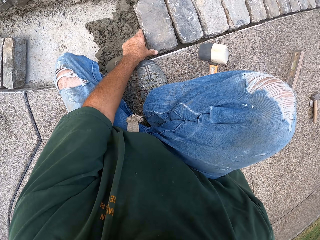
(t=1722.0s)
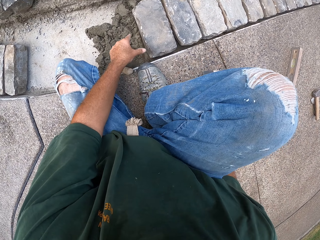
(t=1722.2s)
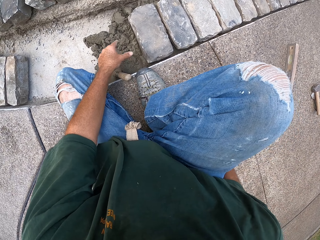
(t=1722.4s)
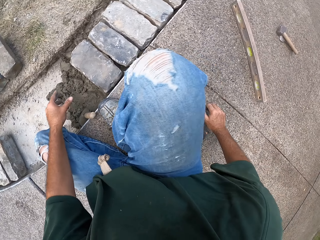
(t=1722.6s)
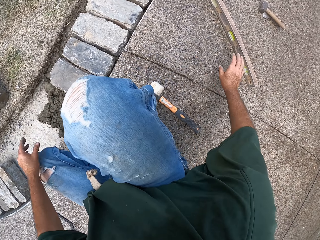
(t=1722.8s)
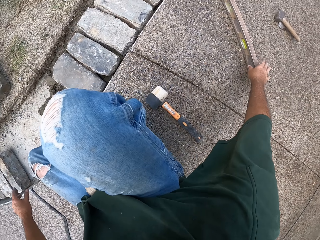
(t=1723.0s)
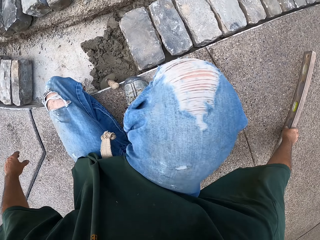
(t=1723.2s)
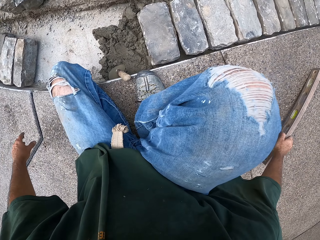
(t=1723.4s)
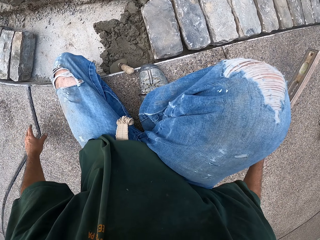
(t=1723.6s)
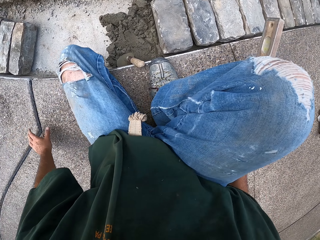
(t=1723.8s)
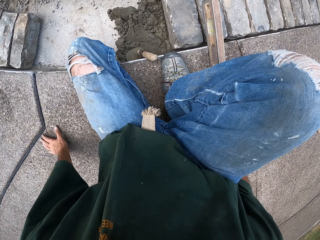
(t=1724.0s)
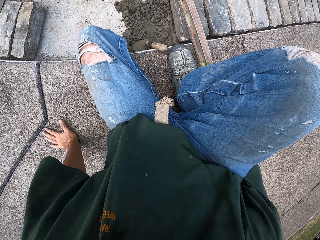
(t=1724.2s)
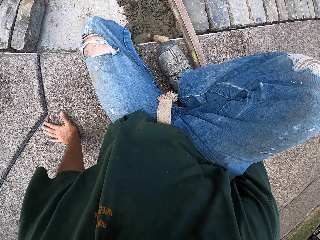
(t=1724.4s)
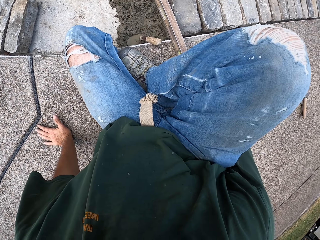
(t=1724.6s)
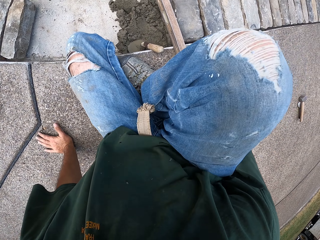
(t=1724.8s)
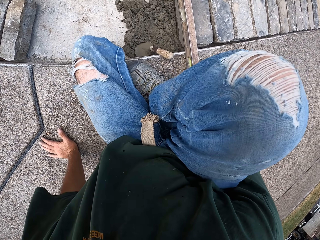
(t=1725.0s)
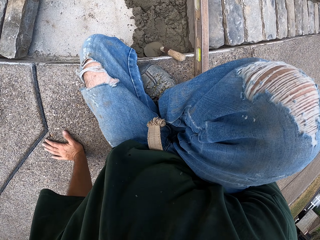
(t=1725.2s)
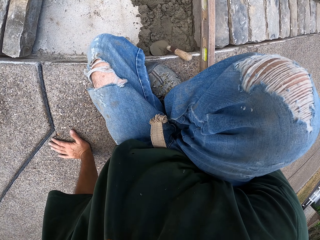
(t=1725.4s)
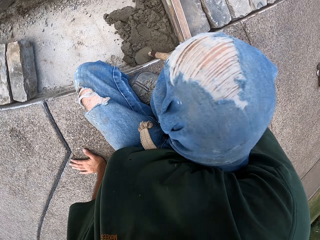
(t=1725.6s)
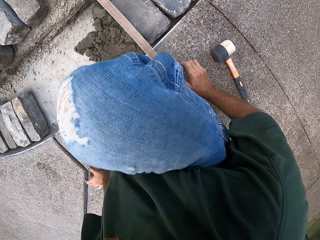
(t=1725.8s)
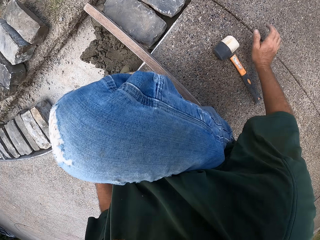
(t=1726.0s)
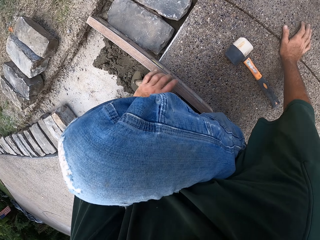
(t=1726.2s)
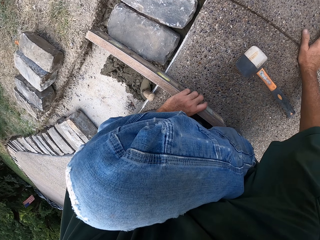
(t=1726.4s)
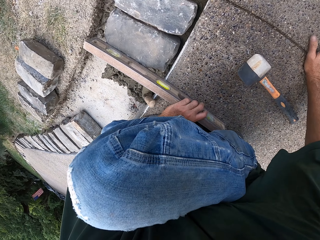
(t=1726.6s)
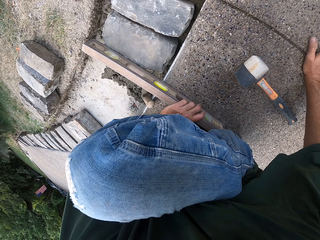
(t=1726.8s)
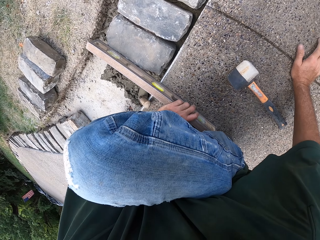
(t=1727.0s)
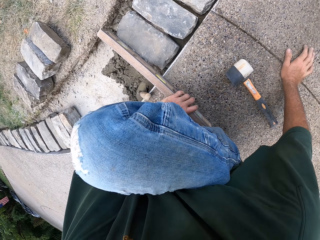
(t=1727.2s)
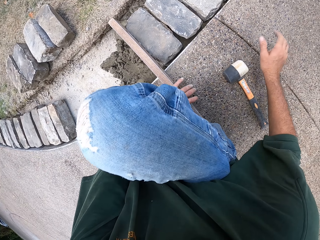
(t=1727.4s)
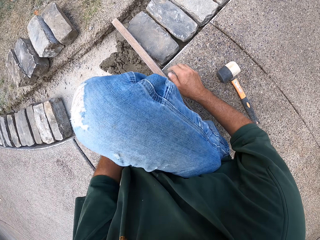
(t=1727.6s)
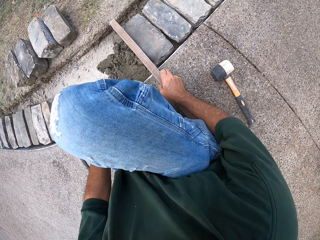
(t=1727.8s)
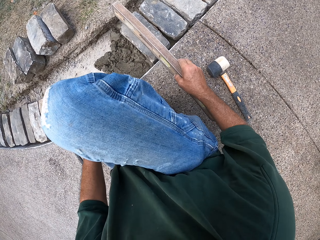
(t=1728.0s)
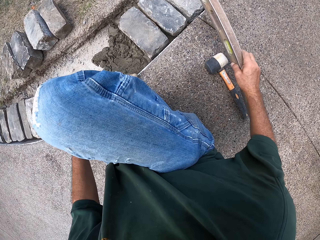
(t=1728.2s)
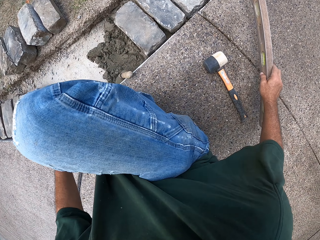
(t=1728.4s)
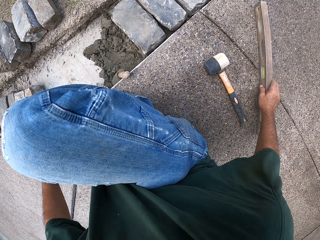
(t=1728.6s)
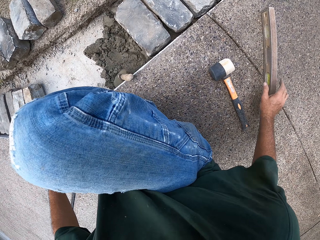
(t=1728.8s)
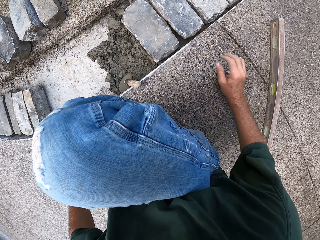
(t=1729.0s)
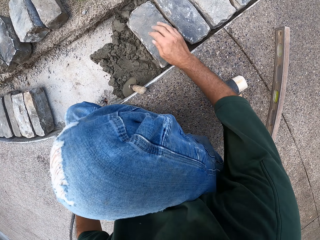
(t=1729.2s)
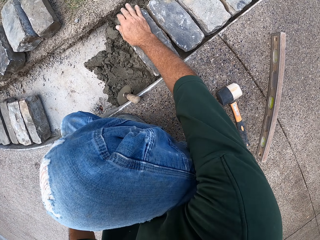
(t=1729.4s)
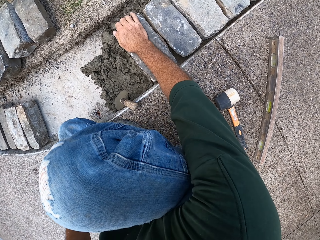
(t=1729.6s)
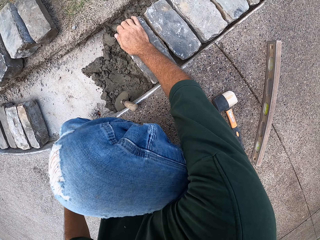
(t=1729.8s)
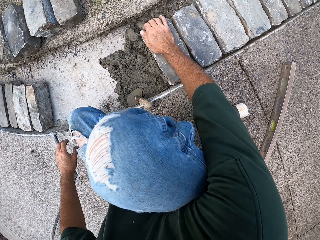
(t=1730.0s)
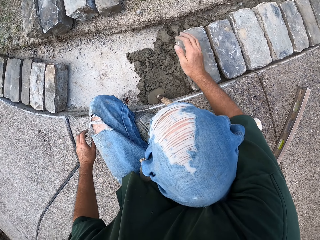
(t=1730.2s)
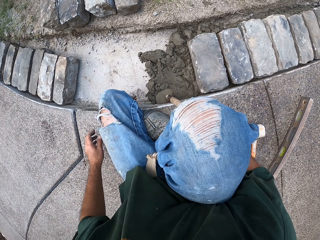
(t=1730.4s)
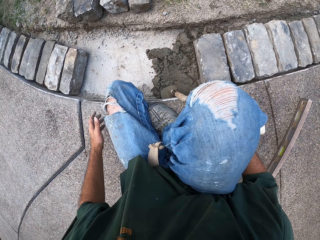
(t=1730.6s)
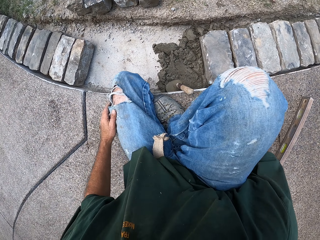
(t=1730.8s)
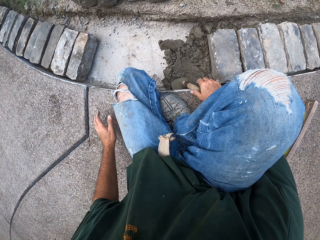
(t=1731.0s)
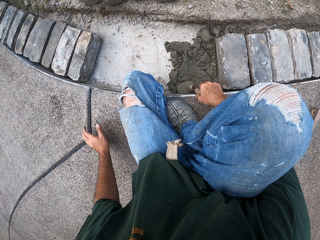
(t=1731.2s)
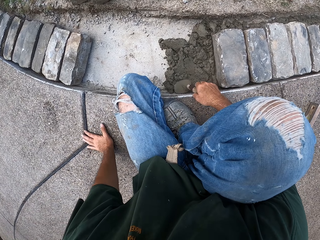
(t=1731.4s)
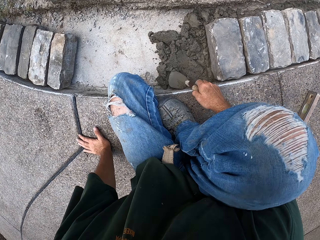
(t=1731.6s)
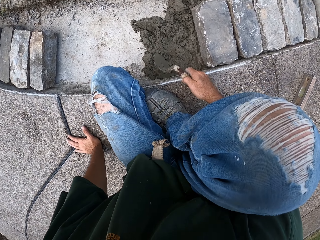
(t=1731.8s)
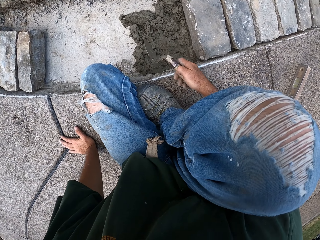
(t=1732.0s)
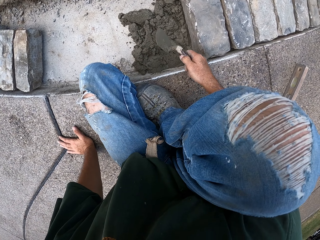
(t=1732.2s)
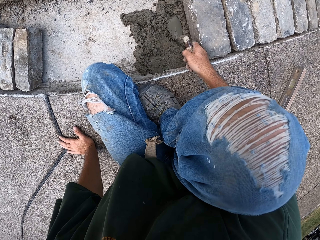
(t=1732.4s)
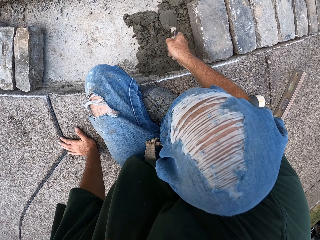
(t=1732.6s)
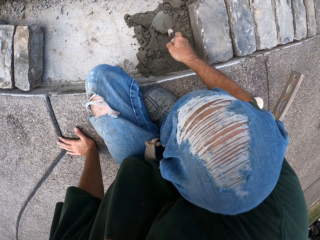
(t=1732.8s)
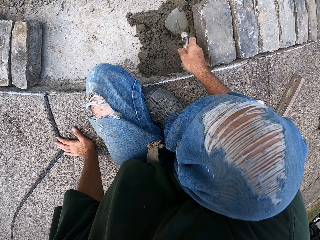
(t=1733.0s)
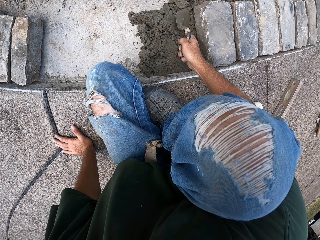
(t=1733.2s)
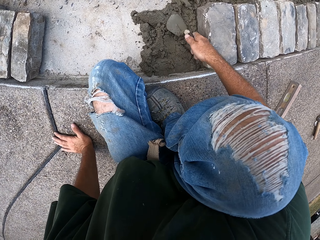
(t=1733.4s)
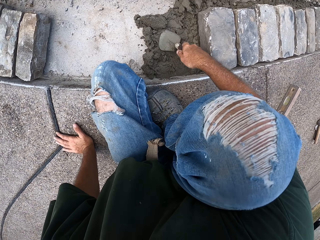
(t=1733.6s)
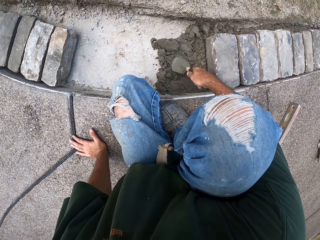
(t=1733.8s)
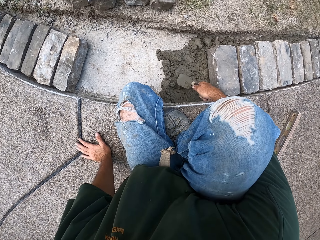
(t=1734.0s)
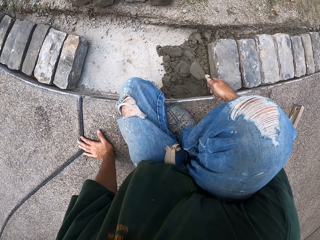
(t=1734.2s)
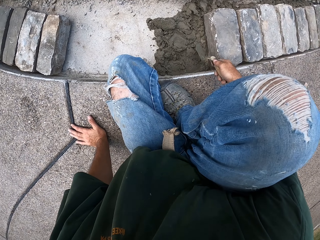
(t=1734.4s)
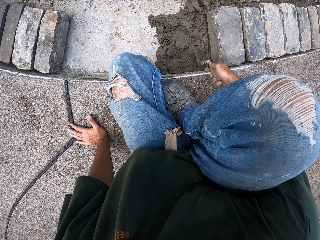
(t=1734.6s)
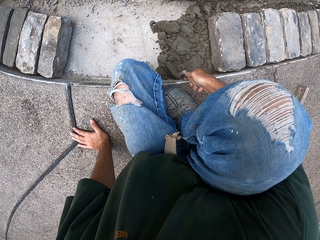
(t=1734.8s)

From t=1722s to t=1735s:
The camera wearer drops the hammer. They pick up a spirit level. They check the level with the spirit level. They put the spirit level on the brick. They drop the spirit level. They hold the brick. They adjust the stone. They hold the masonry trowel. They spread sand with the trowel. They level the concrete.

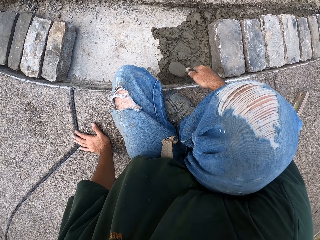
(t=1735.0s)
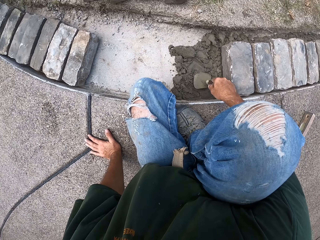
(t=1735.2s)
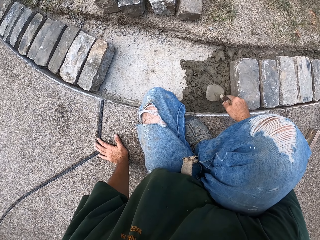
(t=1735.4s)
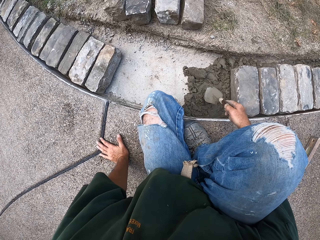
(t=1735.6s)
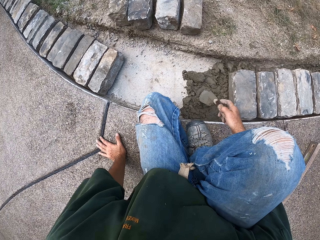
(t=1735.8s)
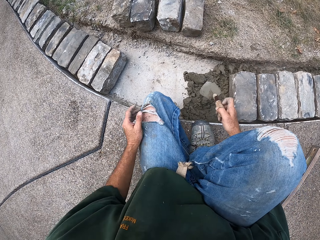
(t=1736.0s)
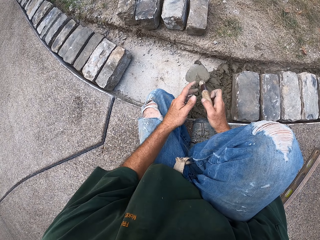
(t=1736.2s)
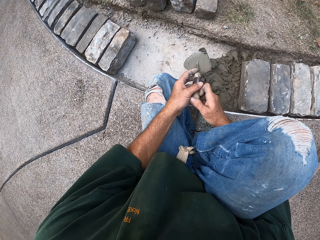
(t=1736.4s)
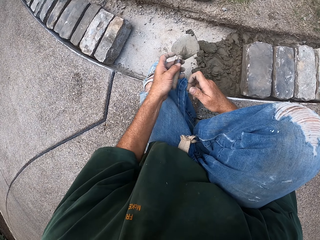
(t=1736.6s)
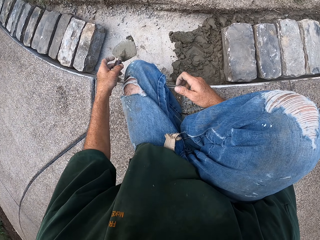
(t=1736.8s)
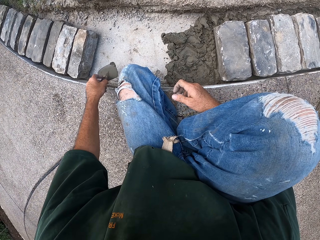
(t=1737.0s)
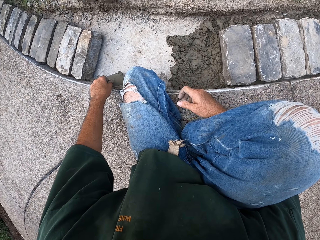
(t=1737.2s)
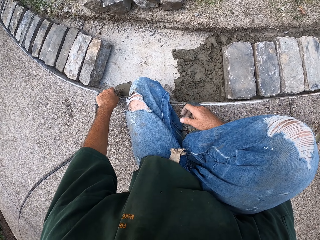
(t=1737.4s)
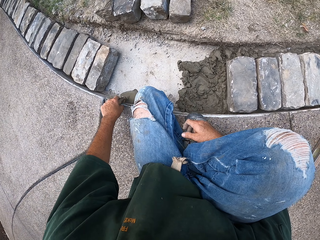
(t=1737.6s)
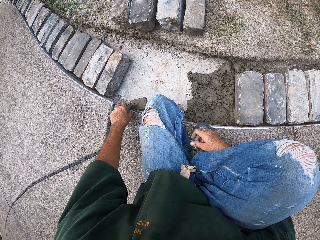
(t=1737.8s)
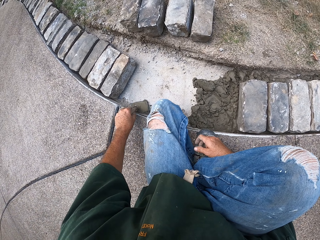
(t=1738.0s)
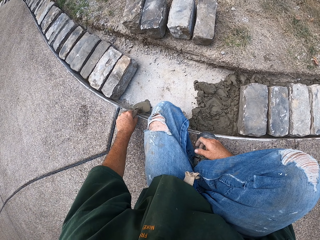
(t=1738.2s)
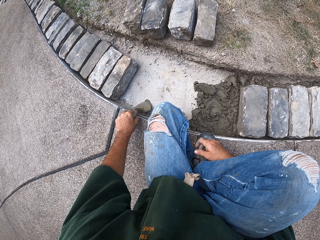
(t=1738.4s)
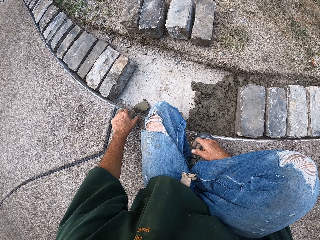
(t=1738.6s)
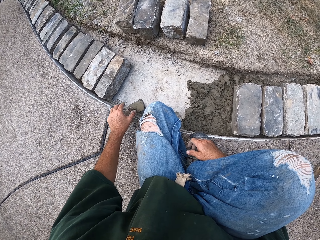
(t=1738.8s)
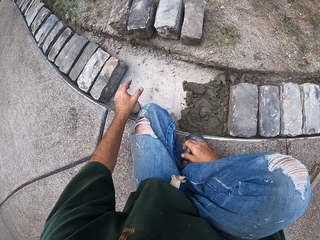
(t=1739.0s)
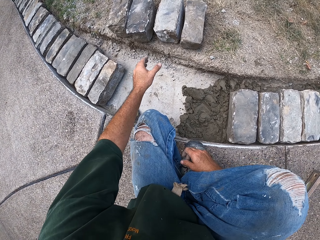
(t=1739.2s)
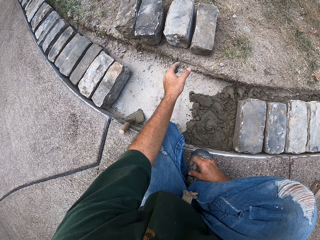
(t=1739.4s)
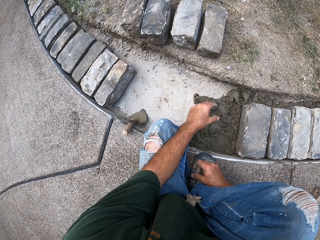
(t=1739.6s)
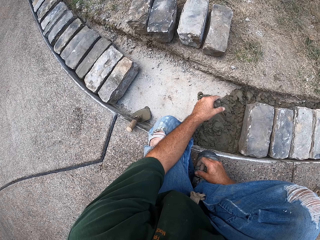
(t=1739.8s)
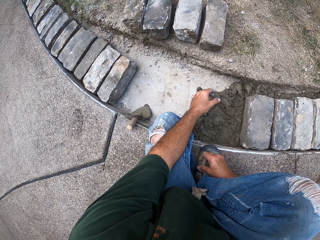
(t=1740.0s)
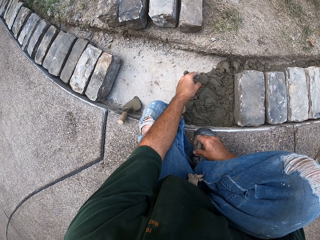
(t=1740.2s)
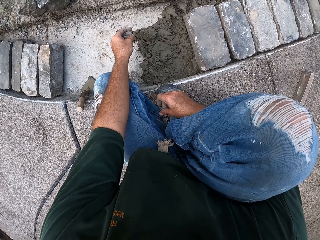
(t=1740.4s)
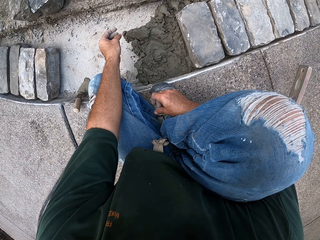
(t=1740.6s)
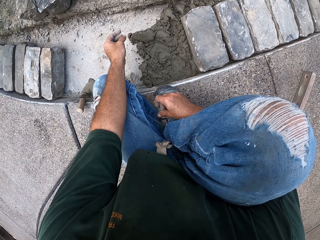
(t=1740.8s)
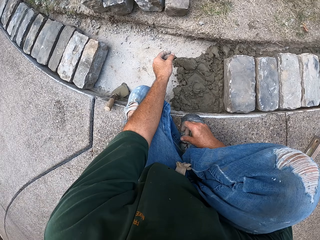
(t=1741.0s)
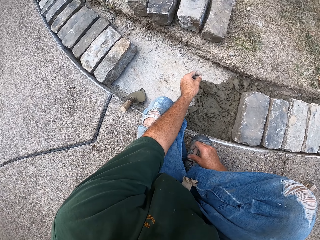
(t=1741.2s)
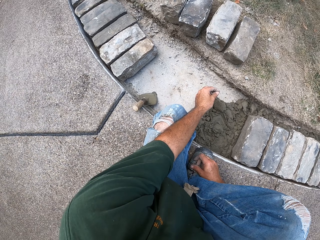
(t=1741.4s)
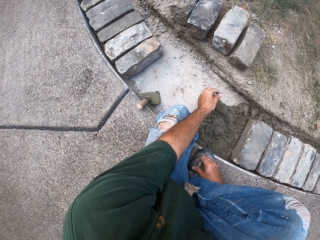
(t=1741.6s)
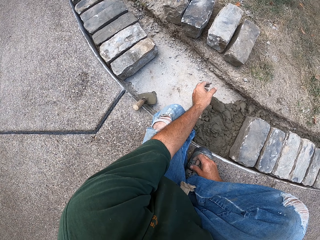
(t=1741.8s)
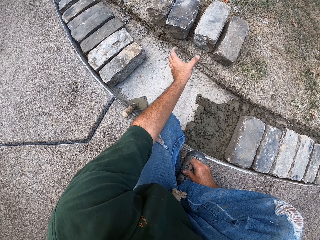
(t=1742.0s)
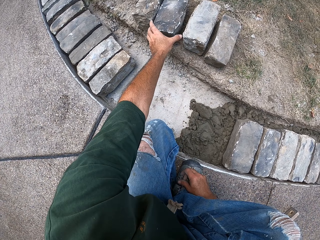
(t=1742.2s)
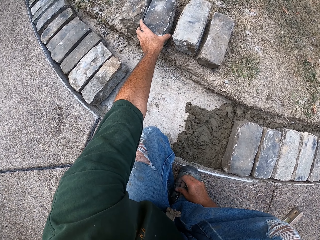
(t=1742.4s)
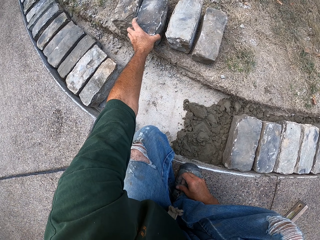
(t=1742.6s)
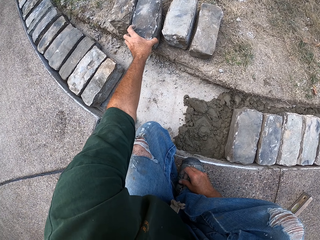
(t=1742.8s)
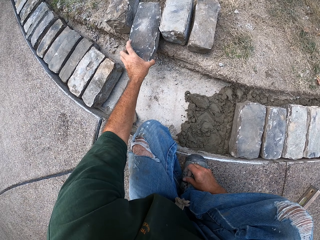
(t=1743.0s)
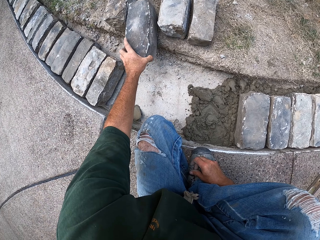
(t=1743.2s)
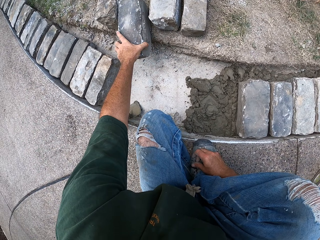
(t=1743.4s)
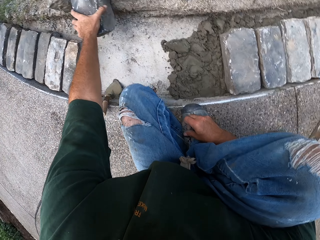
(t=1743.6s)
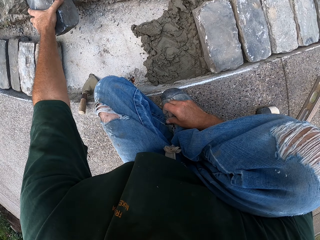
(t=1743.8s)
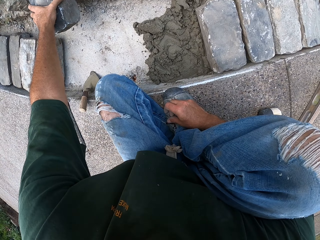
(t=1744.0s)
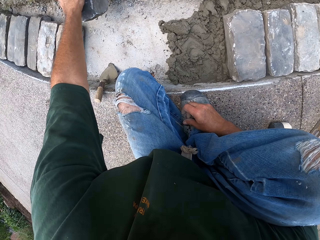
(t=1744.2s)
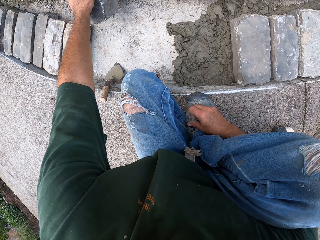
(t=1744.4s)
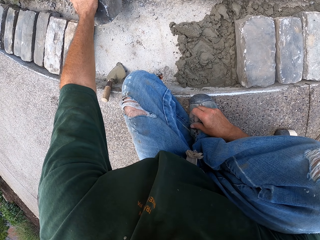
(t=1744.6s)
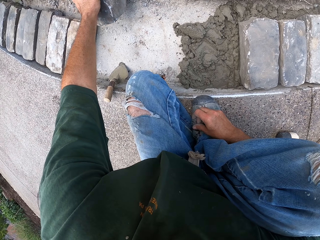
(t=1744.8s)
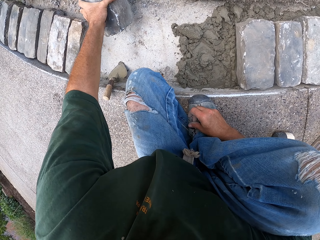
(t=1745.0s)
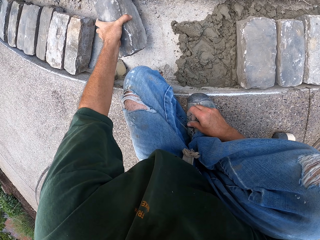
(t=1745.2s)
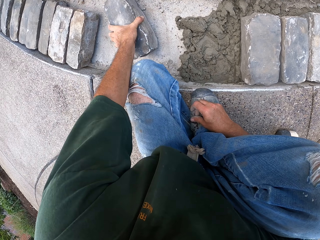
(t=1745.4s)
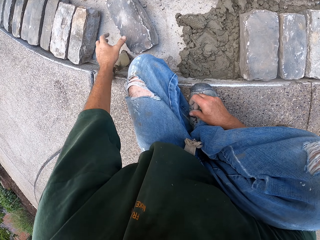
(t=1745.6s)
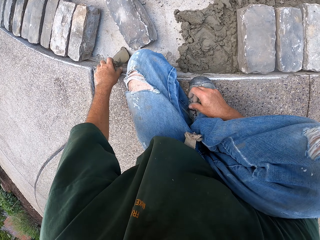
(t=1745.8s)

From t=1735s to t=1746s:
The camera wearer drops the masonry trowel. They look around the furrow. They pick up a brick. They pull the stone into the furrow.
